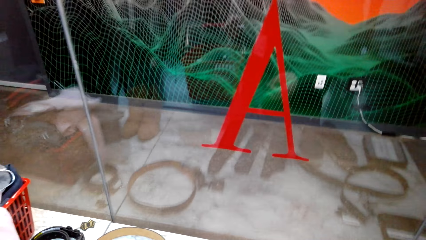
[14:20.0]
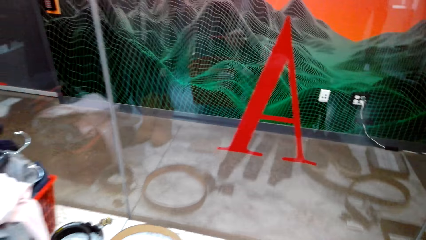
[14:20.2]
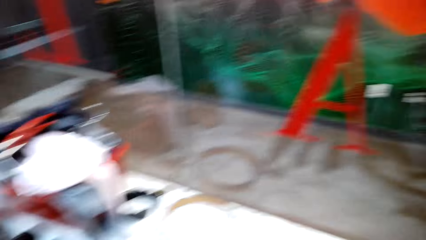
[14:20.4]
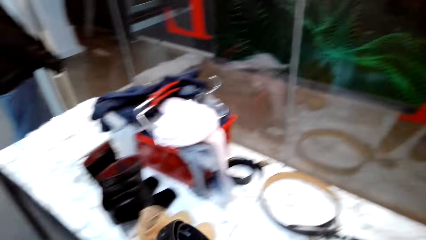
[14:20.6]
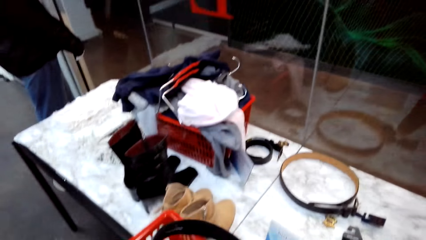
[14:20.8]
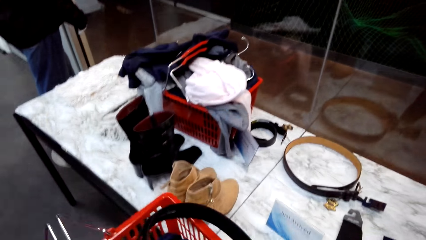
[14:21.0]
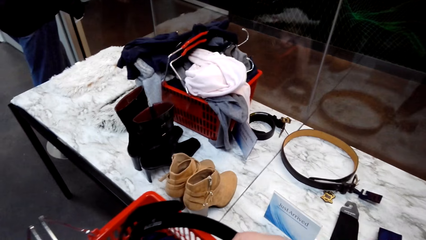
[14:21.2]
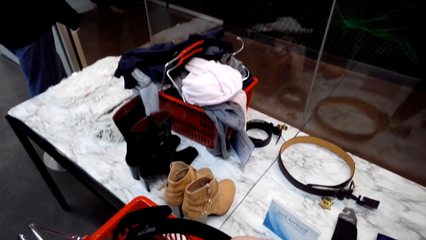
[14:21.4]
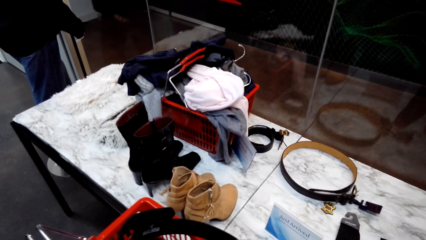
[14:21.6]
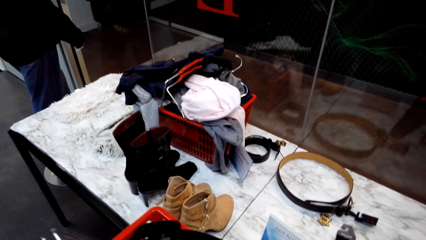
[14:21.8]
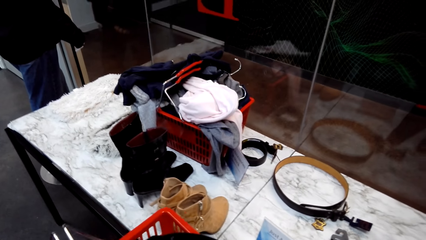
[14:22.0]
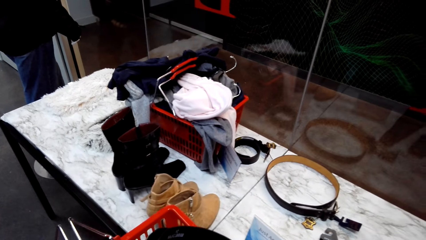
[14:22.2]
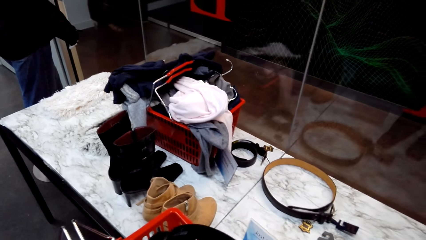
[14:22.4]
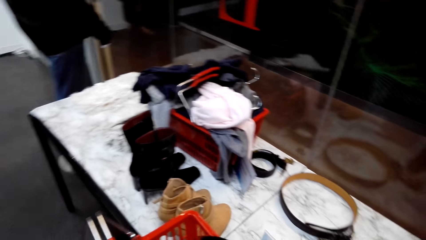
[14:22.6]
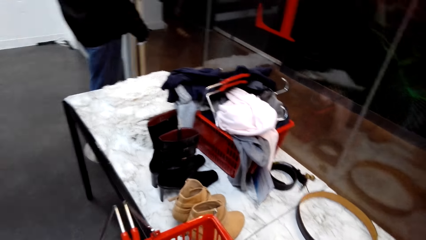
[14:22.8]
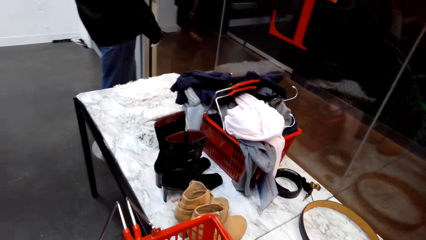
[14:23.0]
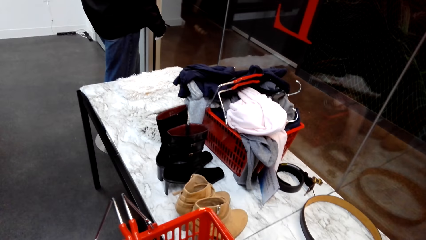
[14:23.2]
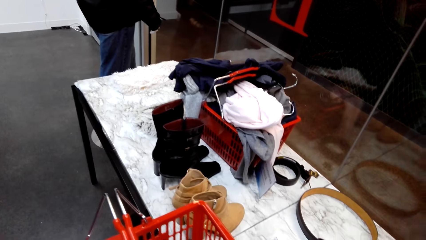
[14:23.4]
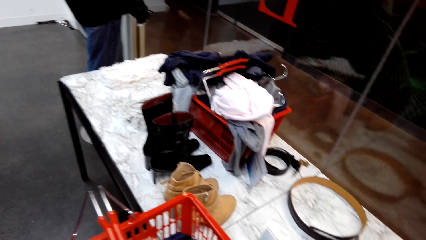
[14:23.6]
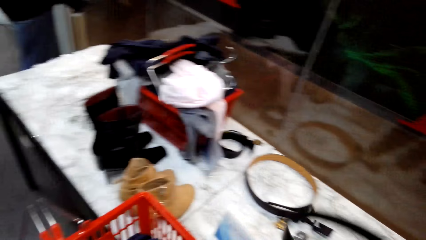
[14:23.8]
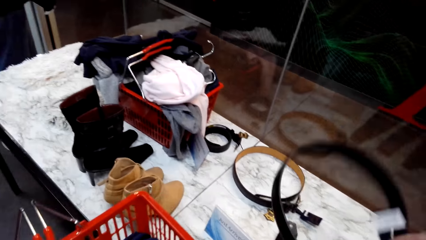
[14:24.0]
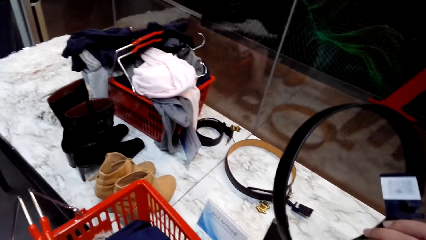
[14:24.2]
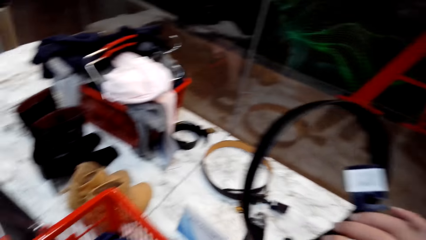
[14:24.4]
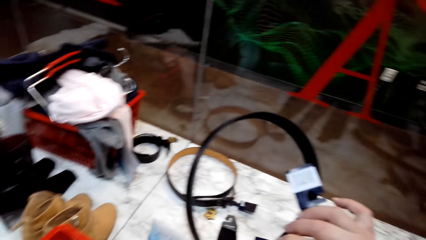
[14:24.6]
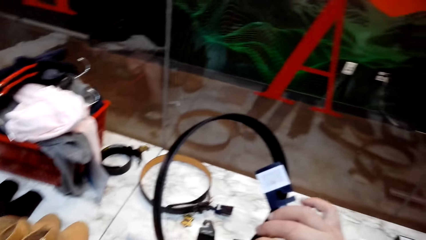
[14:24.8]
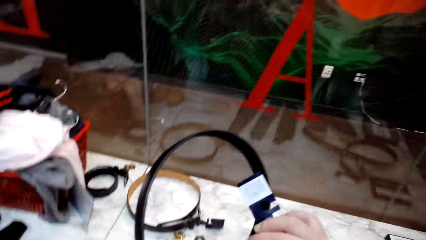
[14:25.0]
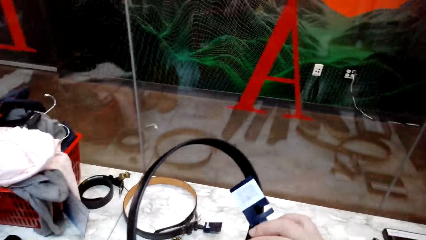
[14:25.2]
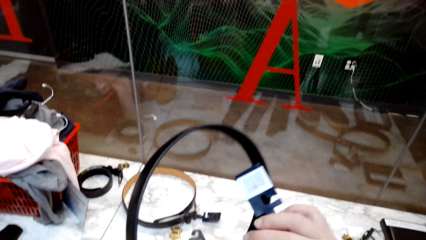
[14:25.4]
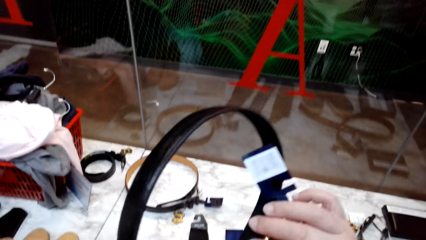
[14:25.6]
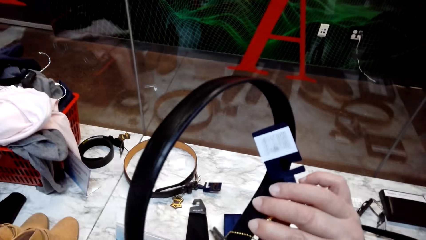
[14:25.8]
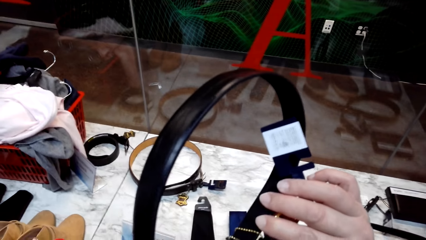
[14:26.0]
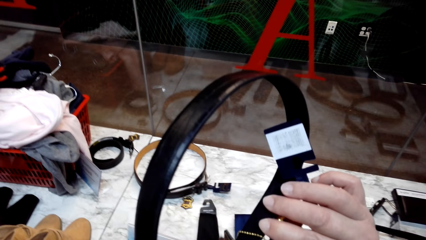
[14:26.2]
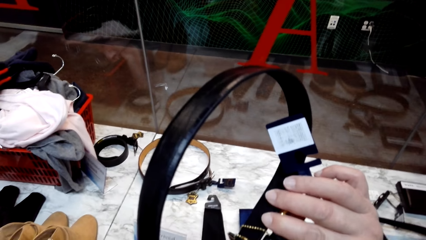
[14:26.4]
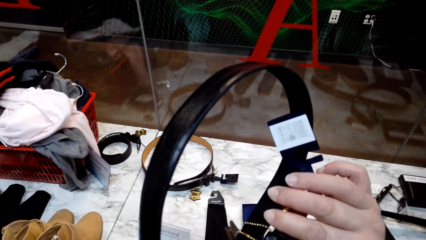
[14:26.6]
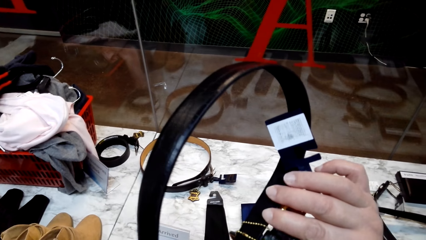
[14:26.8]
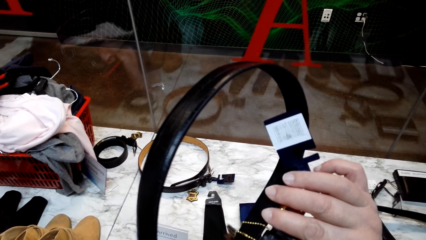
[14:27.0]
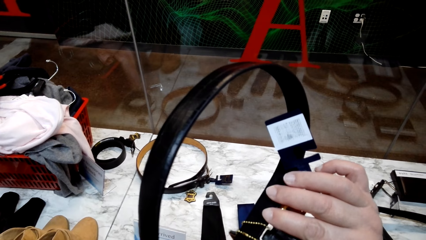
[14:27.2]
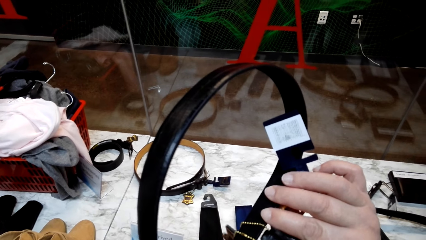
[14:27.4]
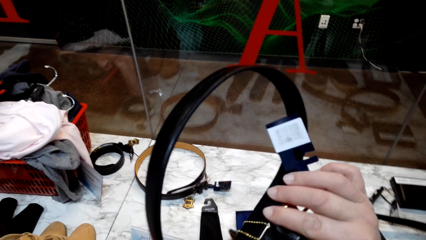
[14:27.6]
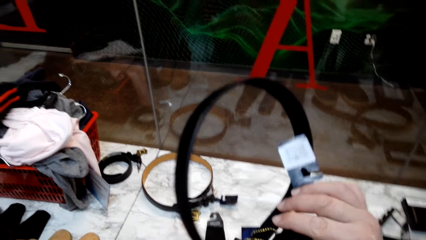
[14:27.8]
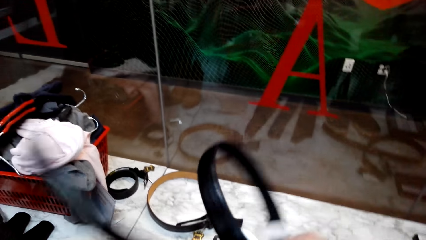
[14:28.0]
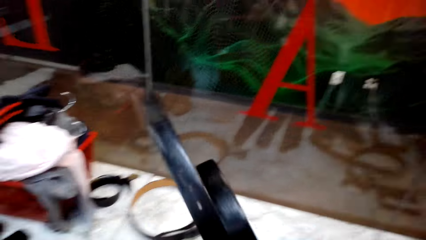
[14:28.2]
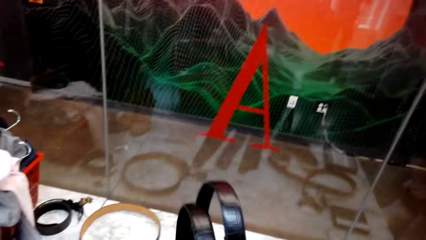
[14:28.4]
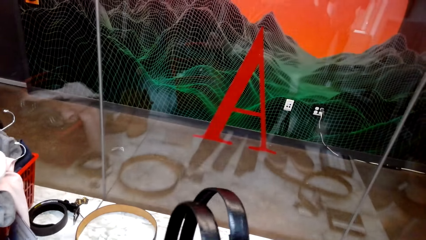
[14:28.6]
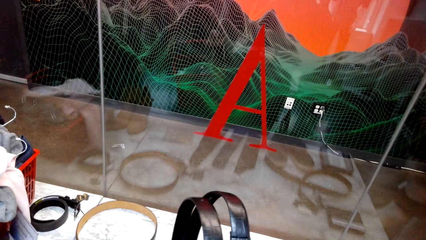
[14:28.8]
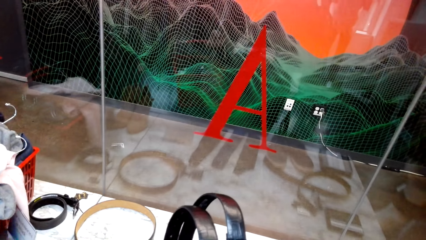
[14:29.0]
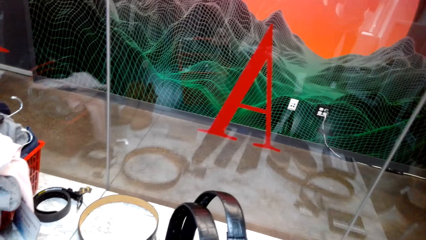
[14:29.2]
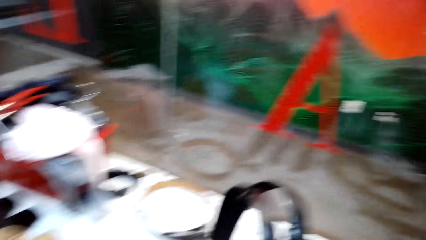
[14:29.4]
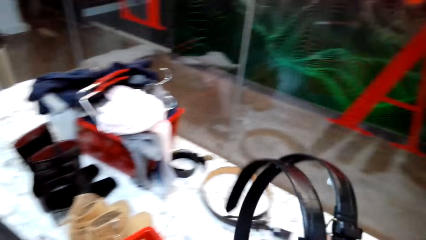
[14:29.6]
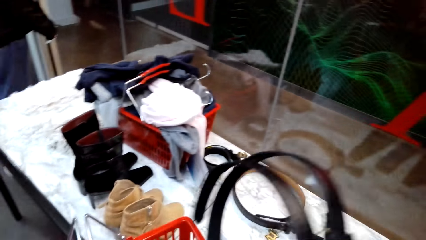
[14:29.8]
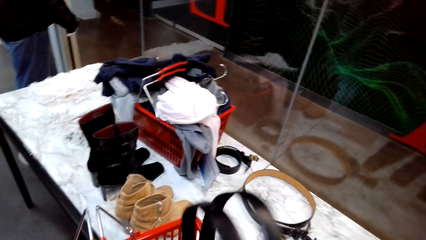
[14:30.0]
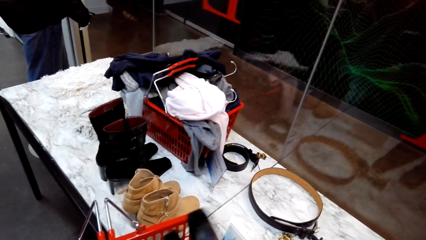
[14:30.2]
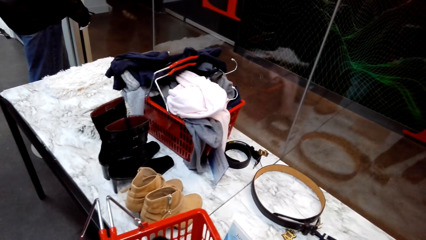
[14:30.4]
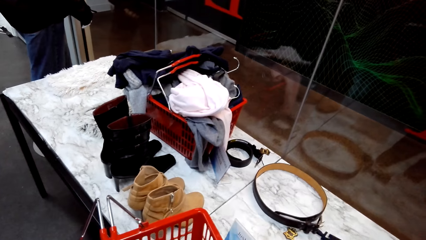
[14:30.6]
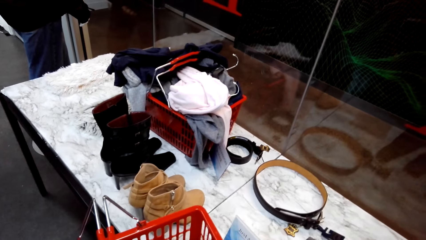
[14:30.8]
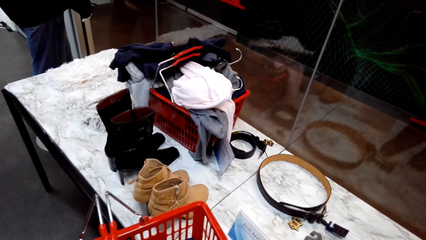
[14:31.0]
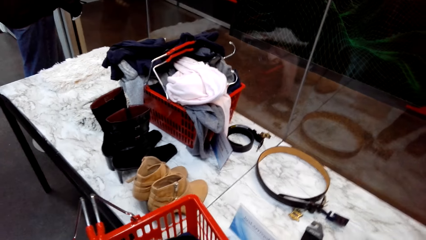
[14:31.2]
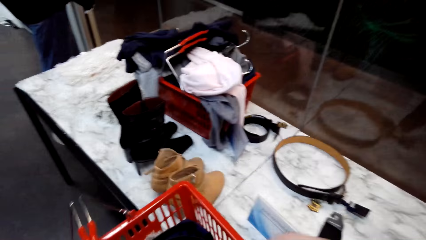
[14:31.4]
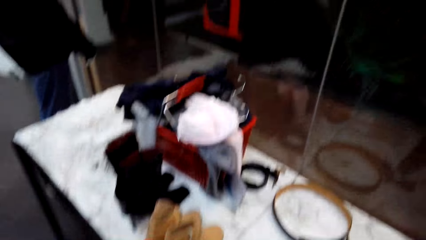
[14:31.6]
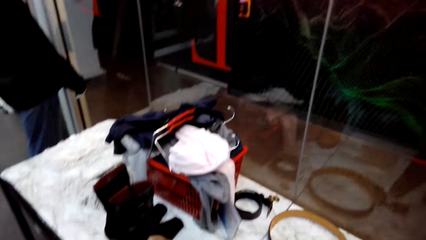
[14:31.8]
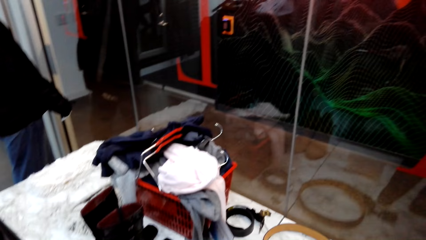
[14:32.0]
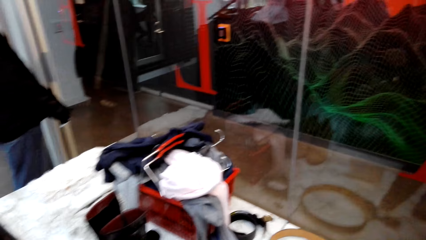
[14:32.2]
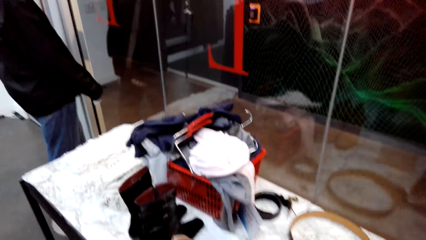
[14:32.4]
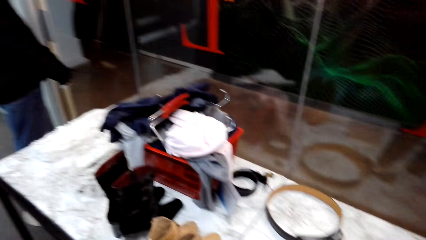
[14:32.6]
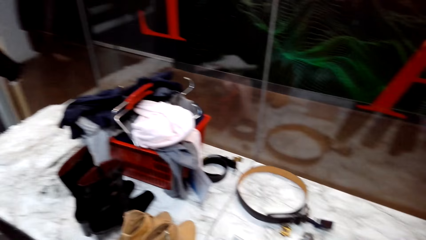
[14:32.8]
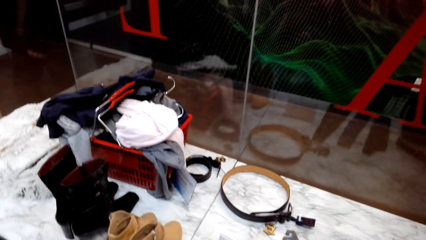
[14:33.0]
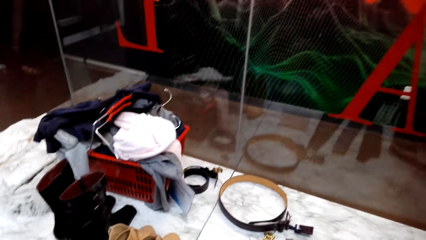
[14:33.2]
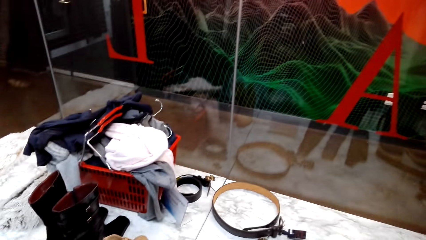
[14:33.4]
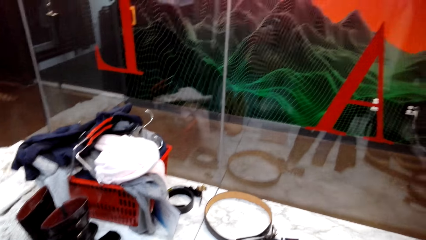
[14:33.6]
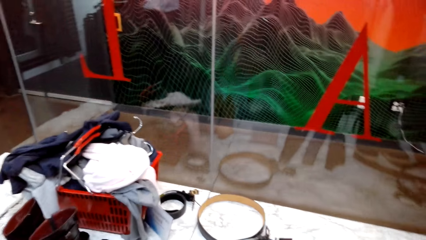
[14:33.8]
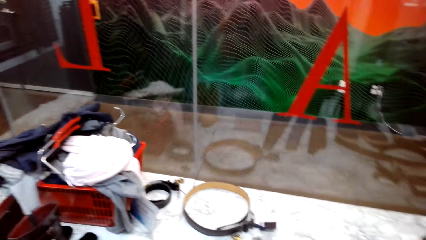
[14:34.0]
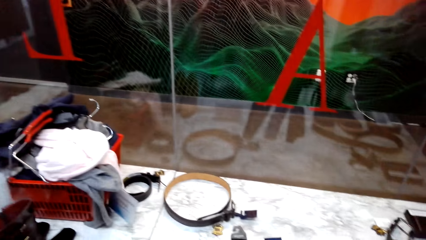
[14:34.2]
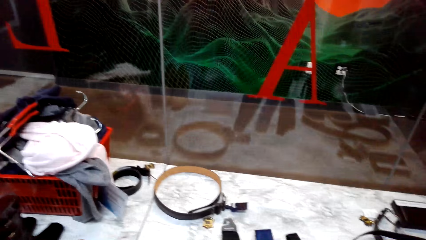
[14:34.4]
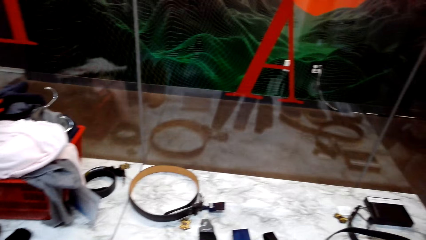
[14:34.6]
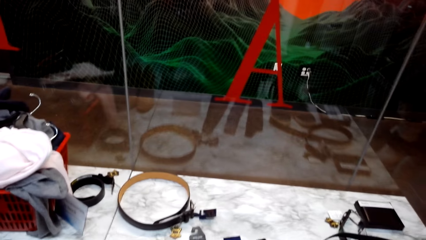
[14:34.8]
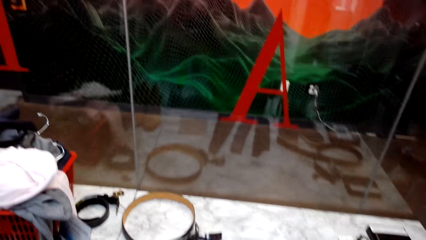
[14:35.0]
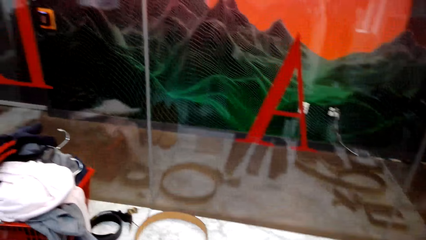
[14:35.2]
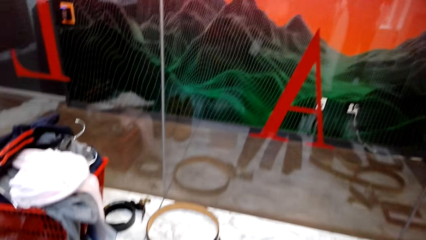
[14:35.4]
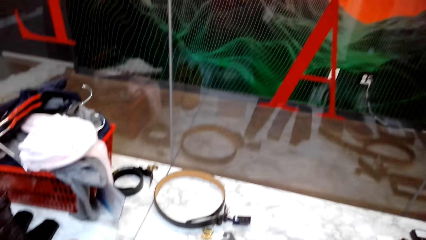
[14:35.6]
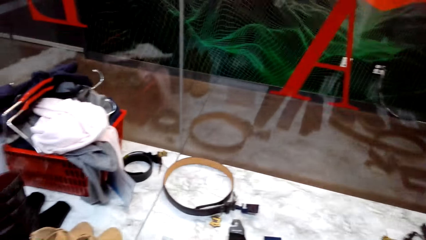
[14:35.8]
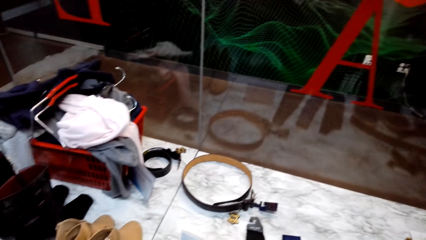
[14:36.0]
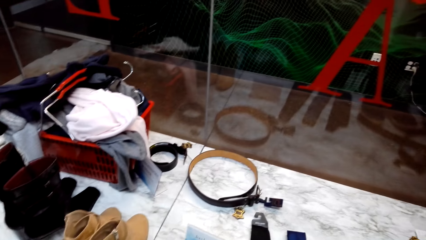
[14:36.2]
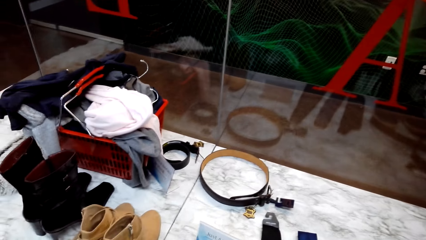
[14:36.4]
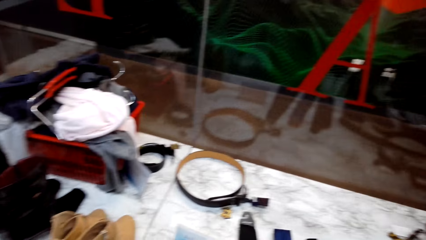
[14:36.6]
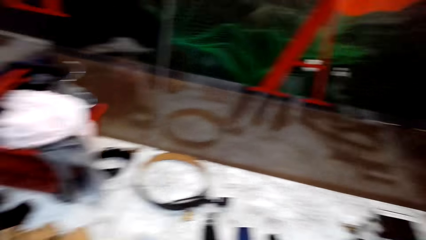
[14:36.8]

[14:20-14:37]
The camera wearer holds the belt. They put the belt in the basket. They hold the belt. They put the belt in the shopping basket.
